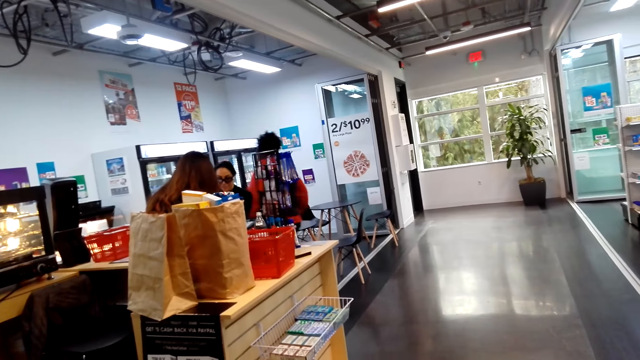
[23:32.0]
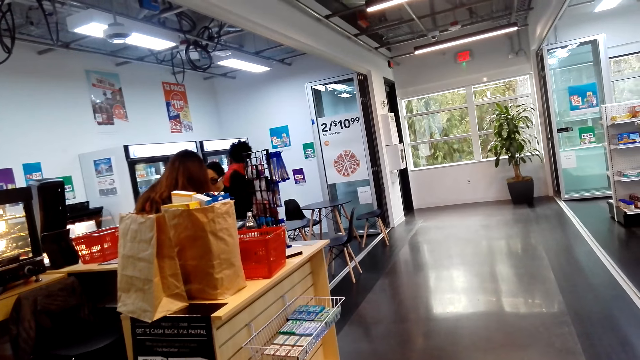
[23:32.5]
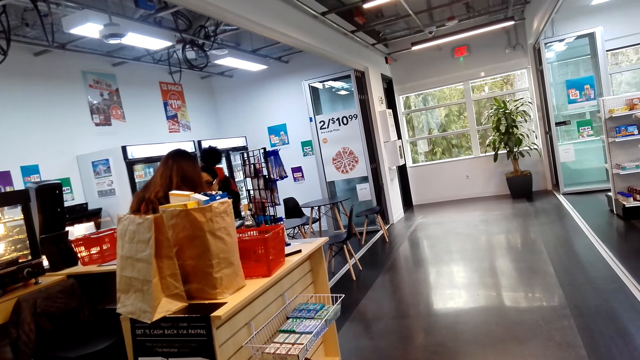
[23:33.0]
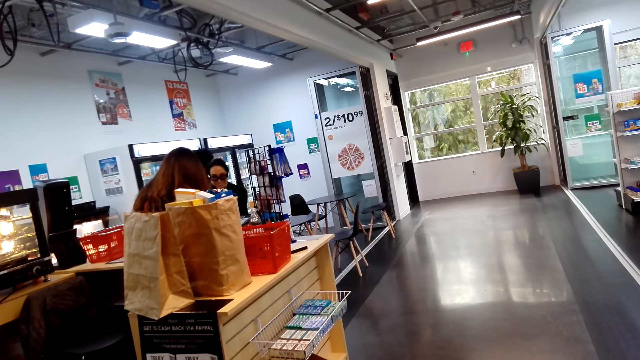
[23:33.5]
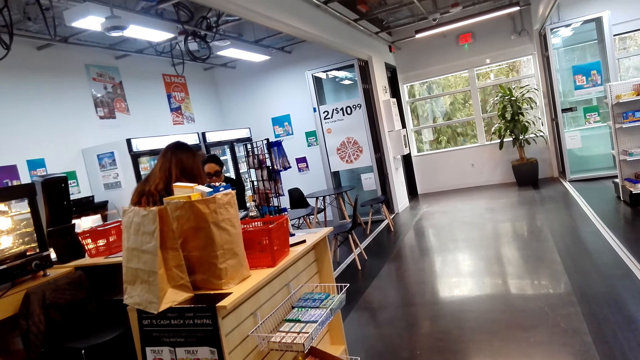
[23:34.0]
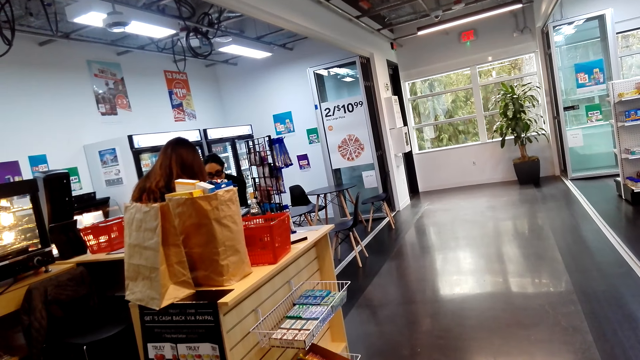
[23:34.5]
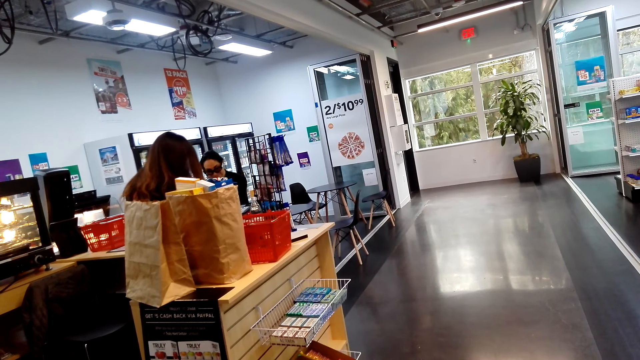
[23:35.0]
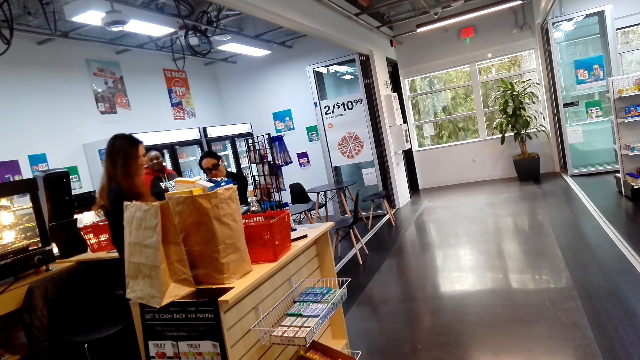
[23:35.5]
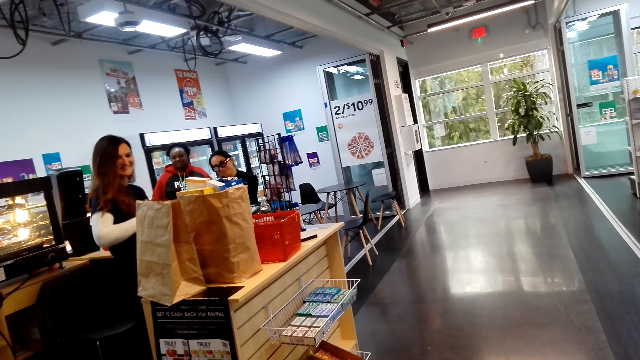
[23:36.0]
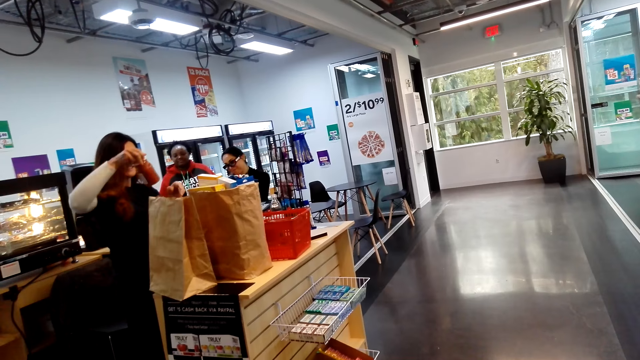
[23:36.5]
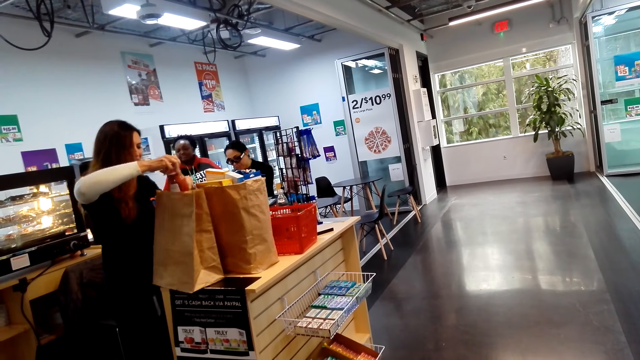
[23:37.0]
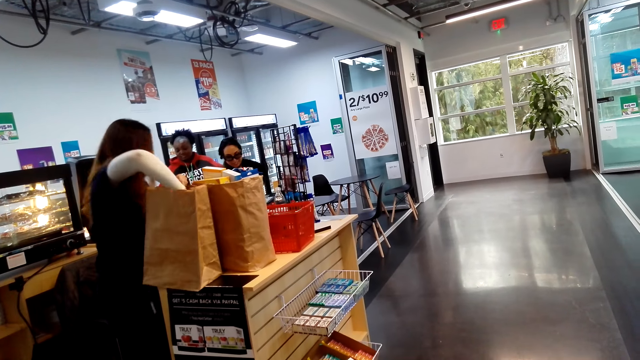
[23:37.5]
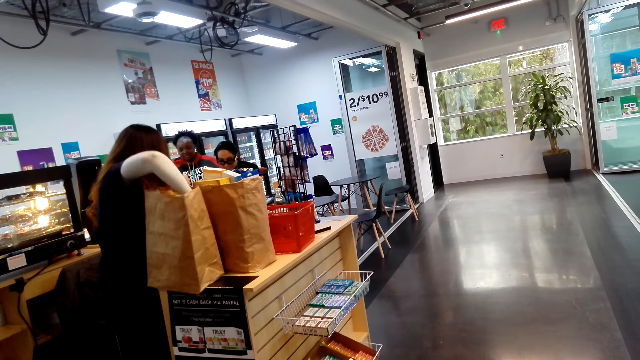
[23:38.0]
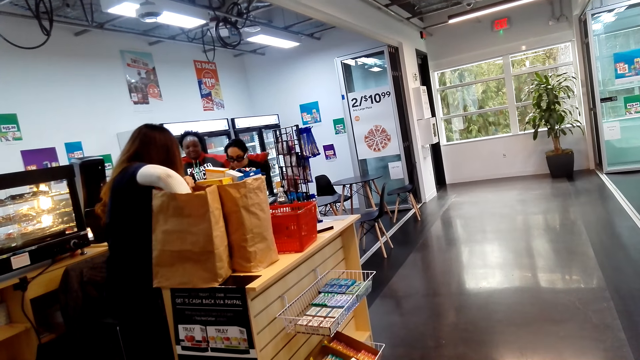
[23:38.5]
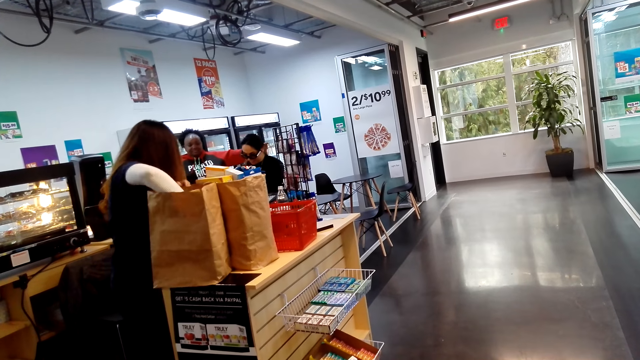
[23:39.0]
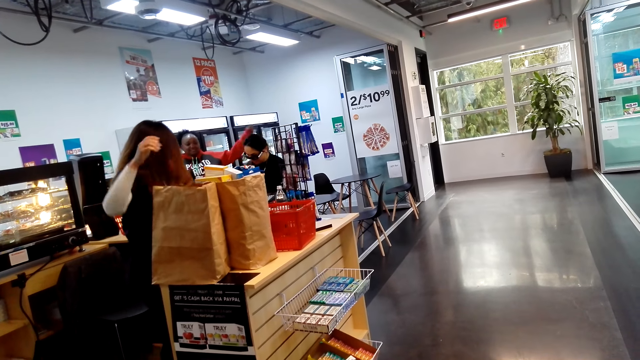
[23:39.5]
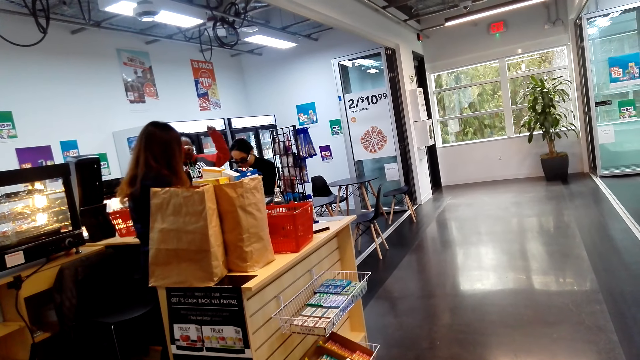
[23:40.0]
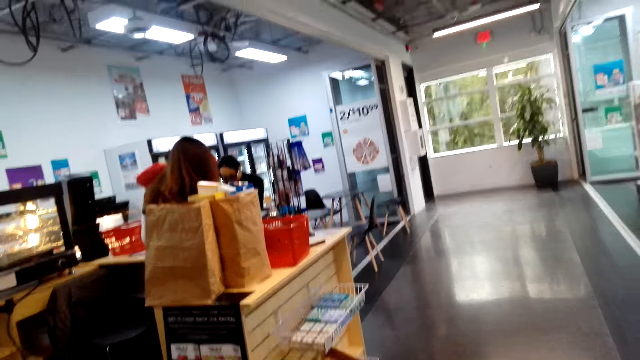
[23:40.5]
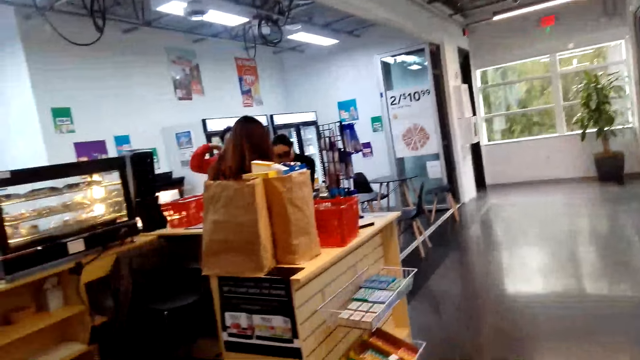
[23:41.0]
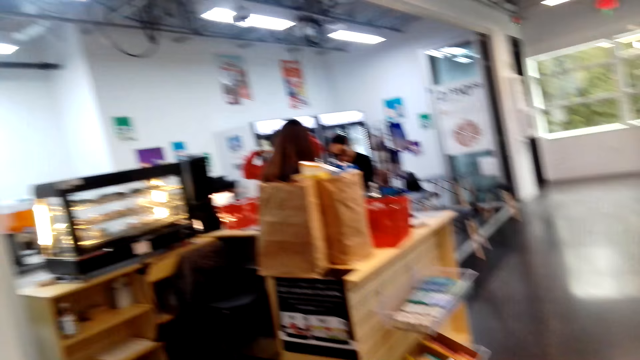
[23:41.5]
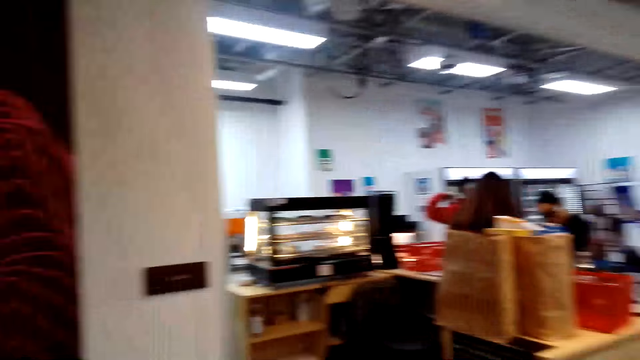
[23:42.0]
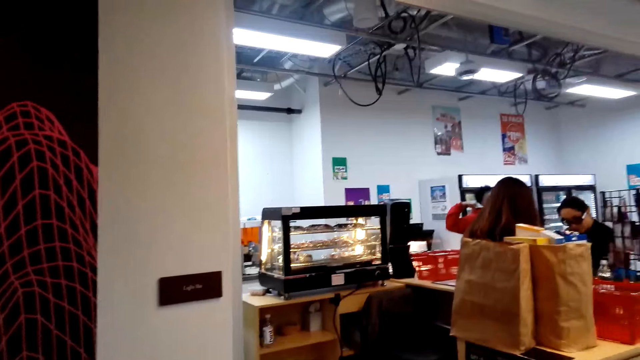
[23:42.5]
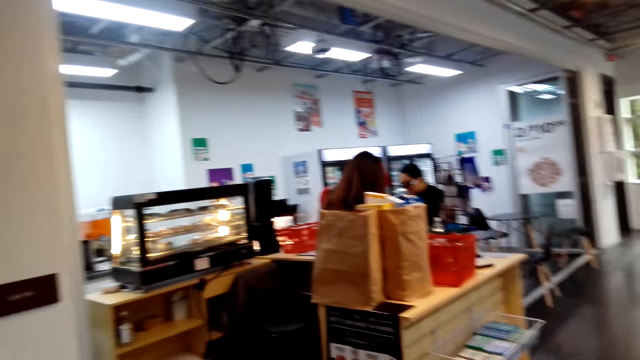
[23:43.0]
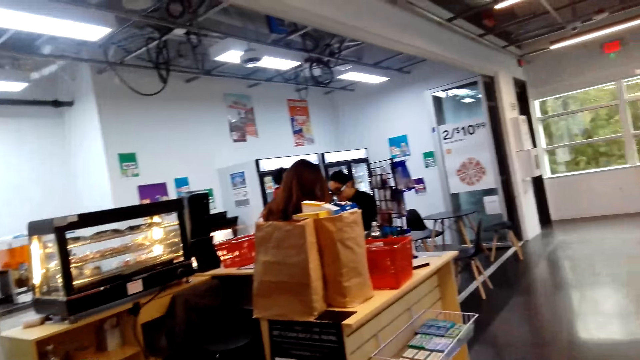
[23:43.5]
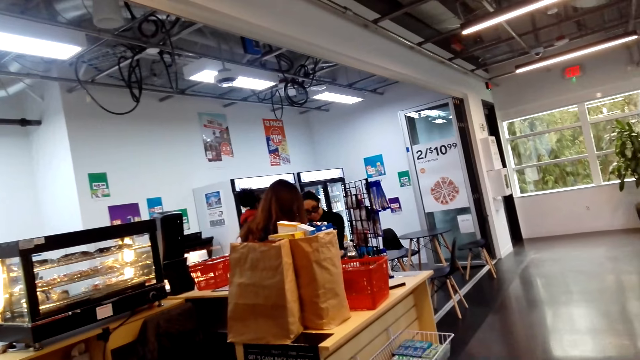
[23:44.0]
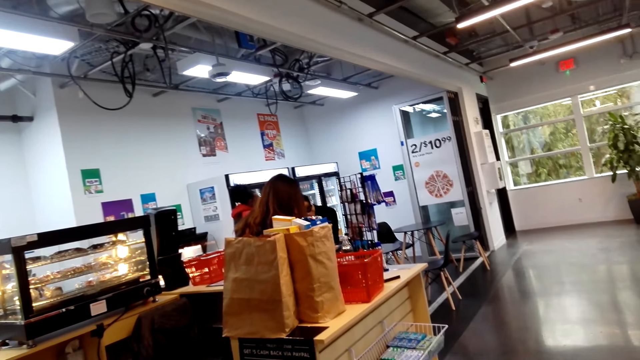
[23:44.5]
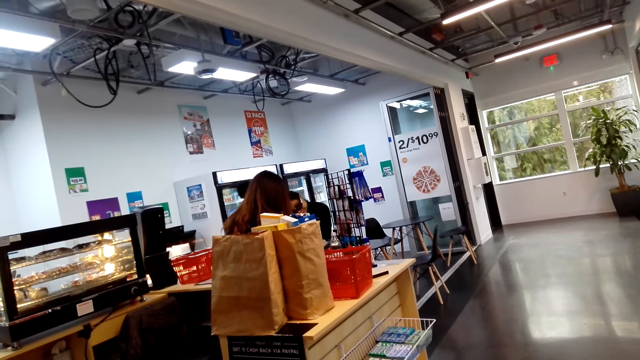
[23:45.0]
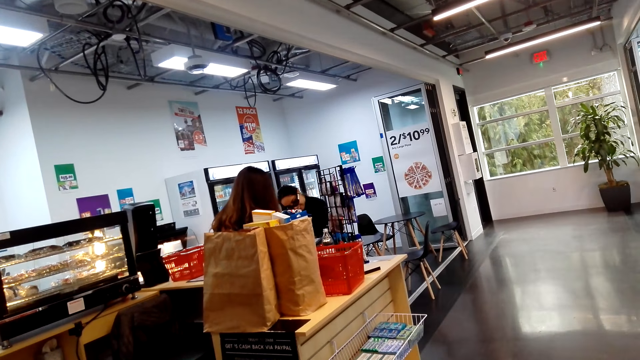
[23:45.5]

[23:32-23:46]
A lady moves a hand from the pockets. The lady moves around. Another lady puts something in the bag. The first lady raises her hands. The other lady moves towards the counter. The camera wearer moves a hand. They look around.

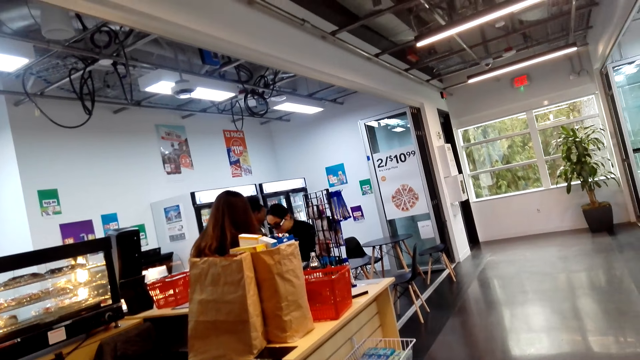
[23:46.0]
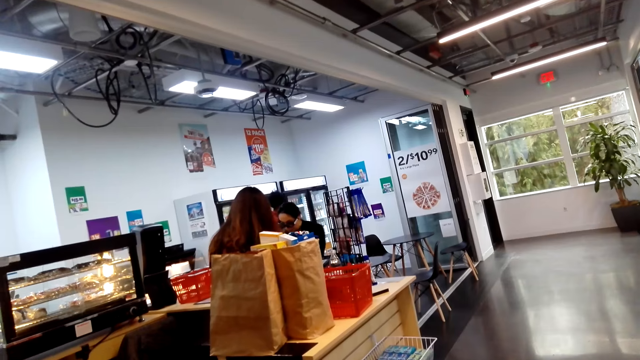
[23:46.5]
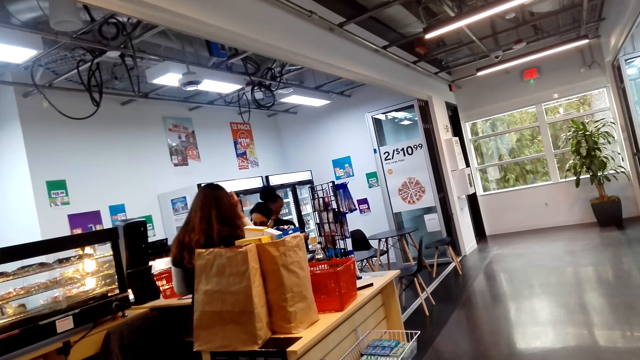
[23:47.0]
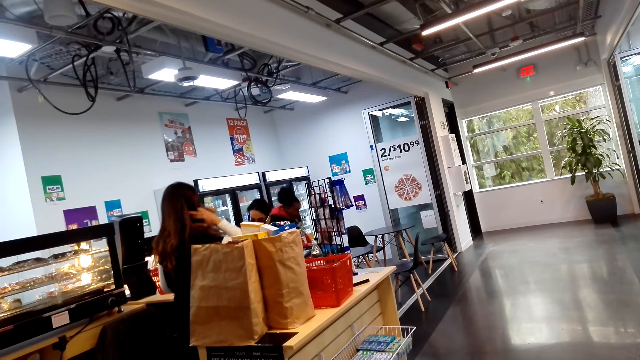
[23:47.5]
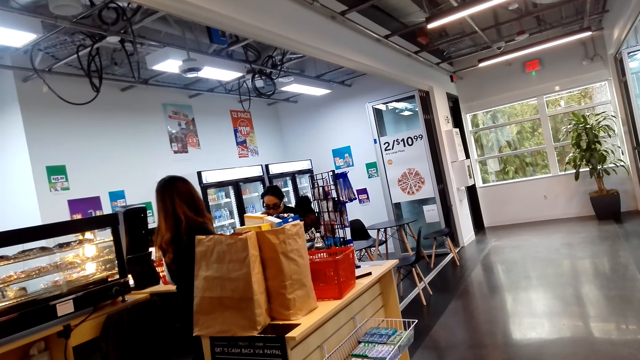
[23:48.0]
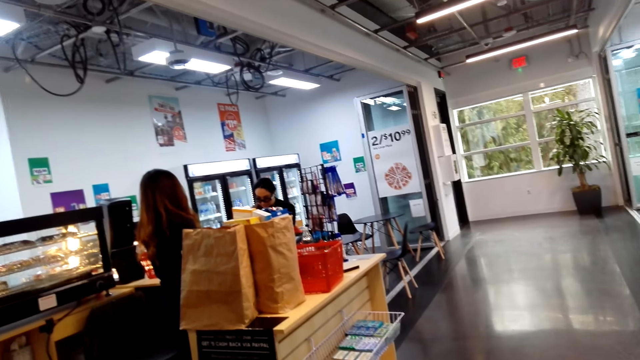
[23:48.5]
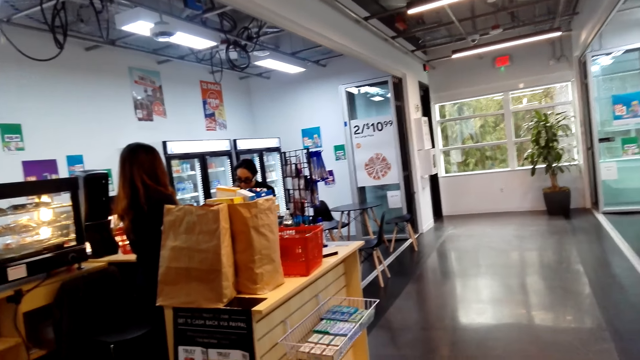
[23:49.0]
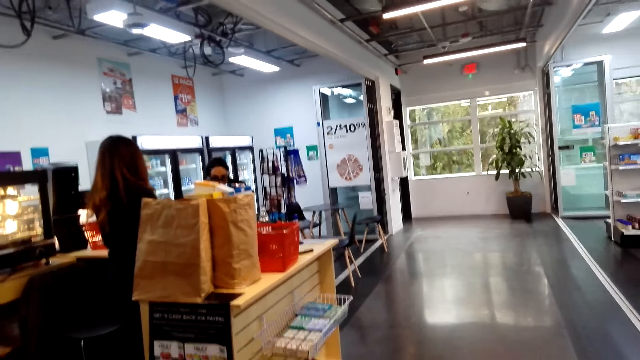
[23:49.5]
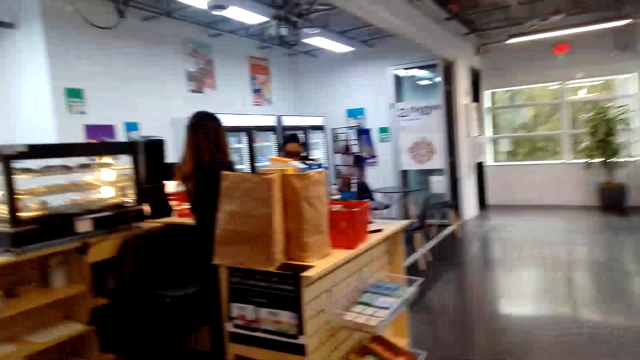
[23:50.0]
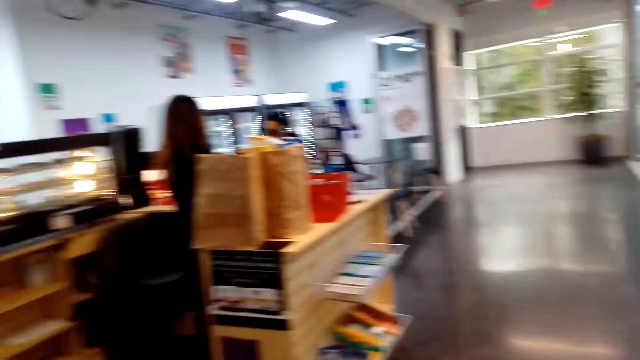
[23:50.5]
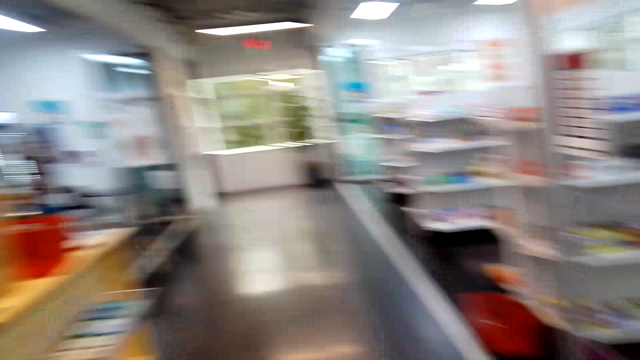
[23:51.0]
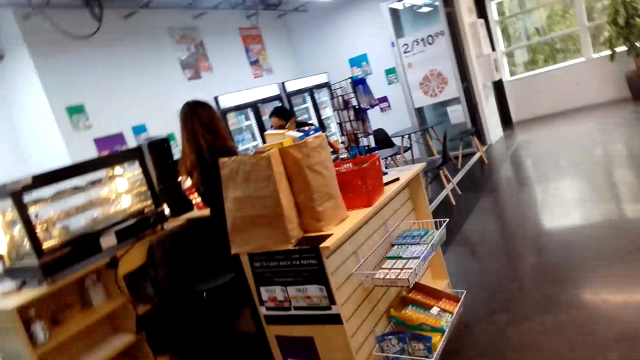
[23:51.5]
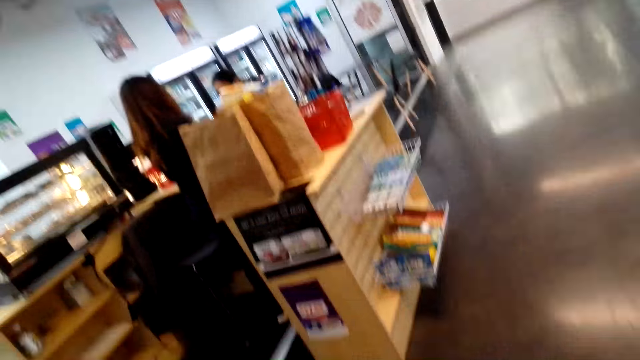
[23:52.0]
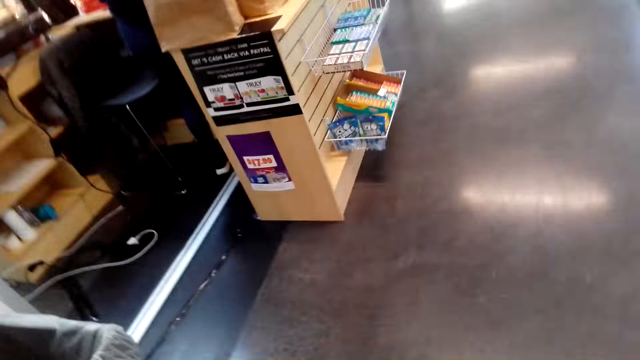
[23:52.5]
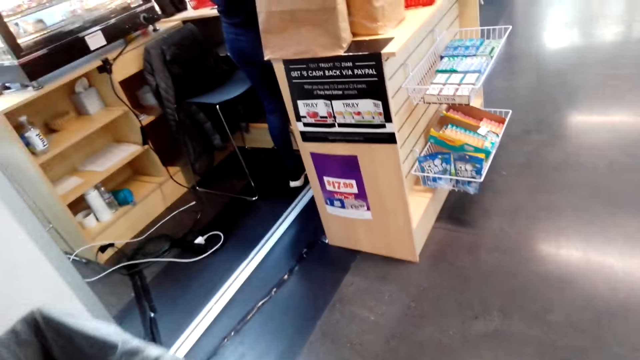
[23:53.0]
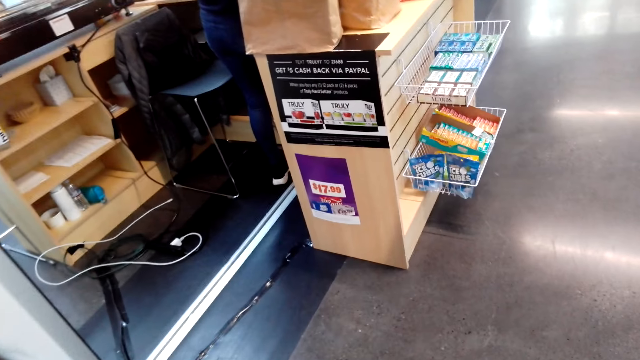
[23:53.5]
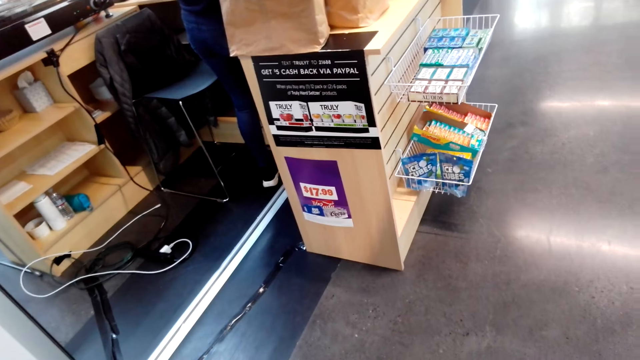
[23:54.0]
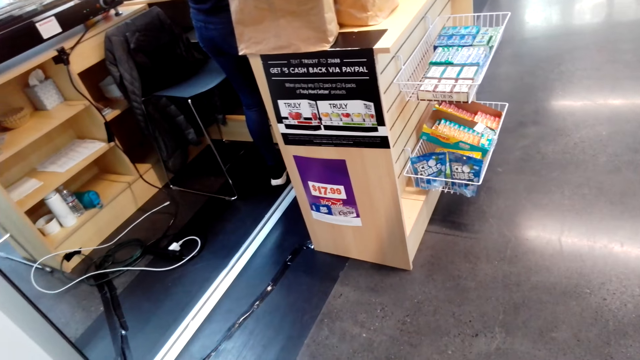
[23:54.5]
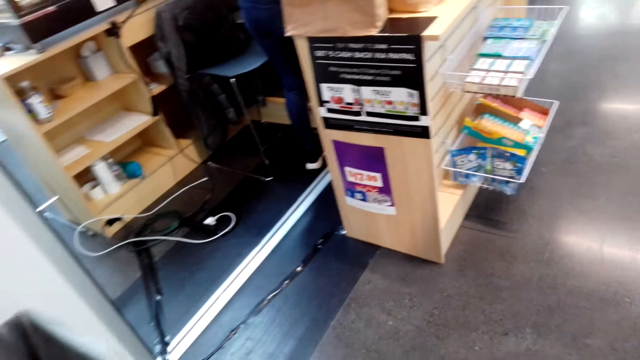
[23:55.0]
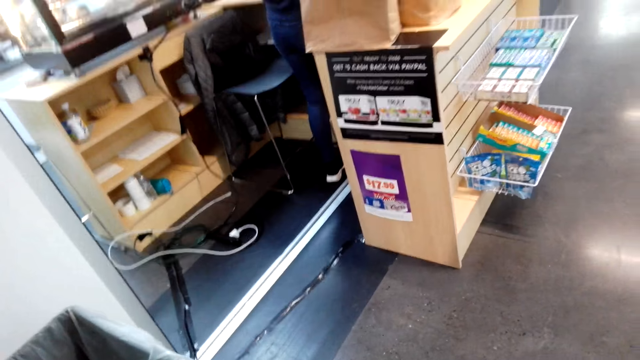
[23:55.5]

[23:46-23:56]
A lady touches her hair. The camera wearer looks around. They hold the shopping bag.
